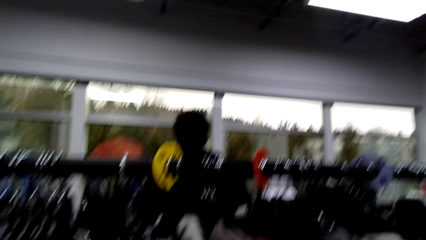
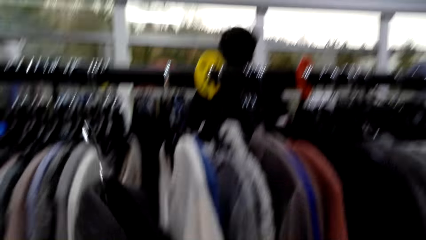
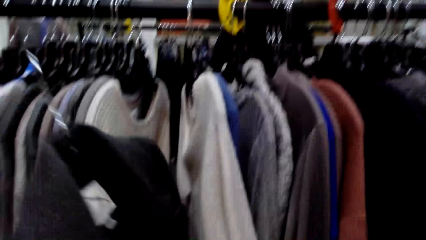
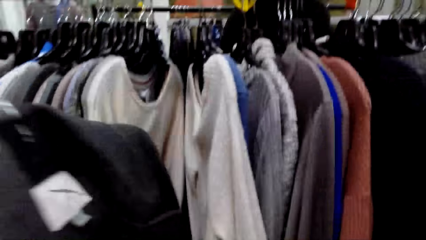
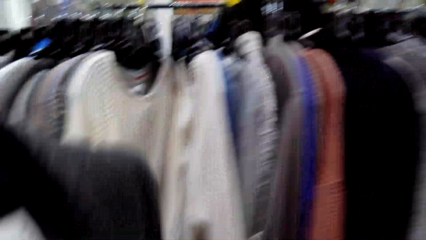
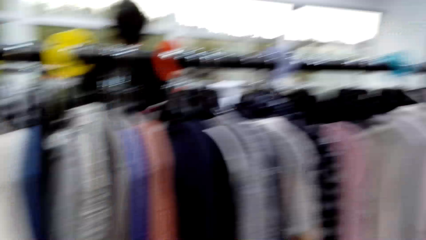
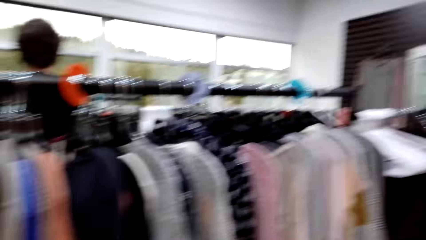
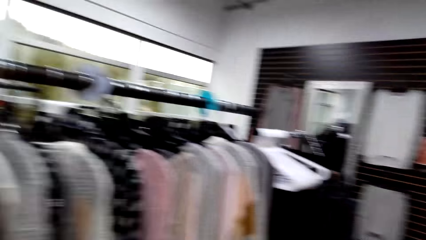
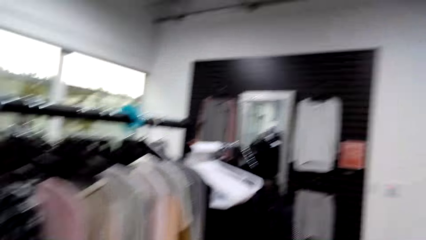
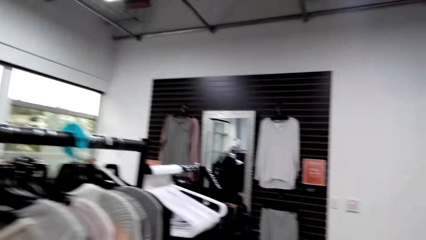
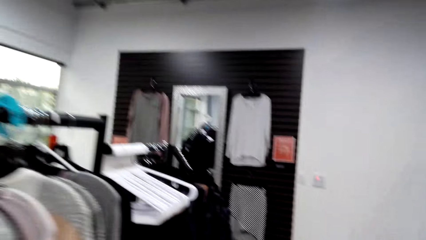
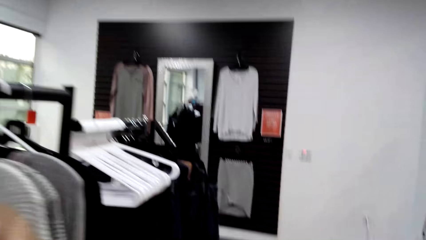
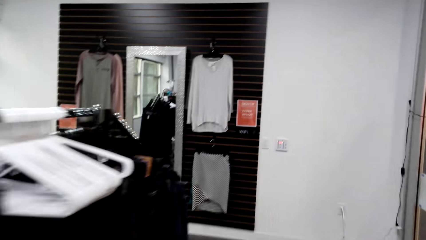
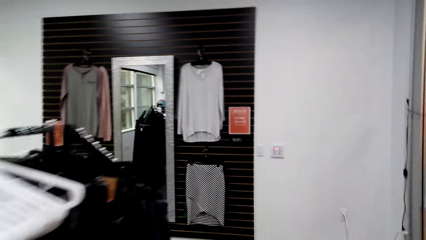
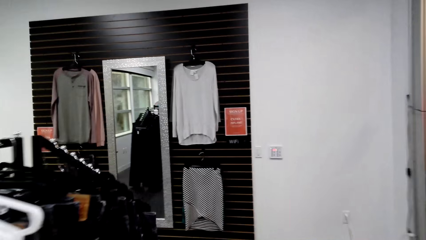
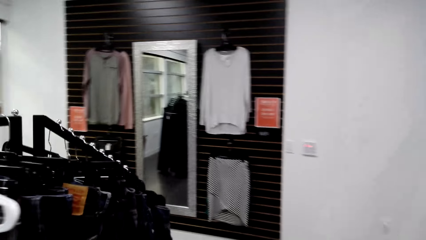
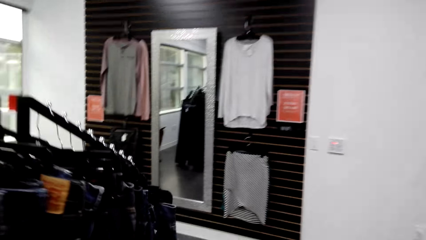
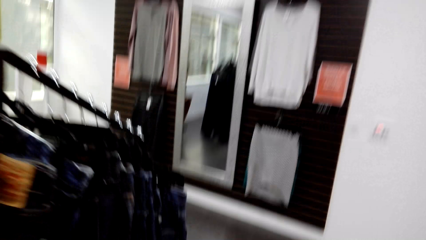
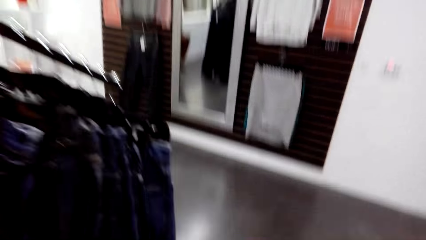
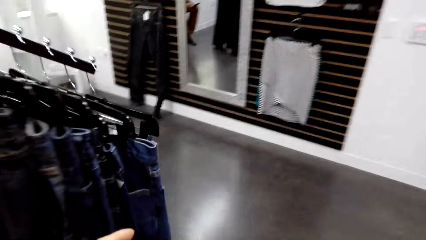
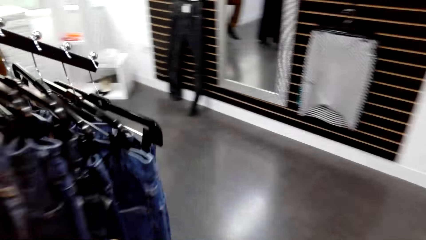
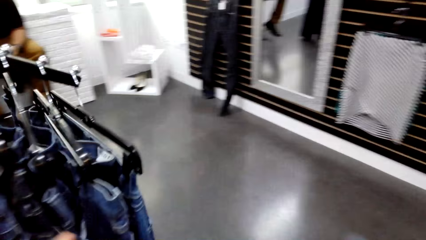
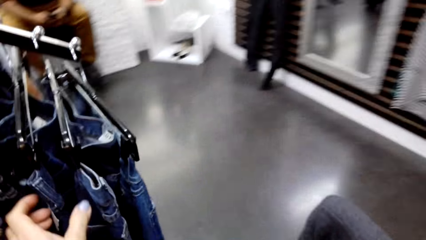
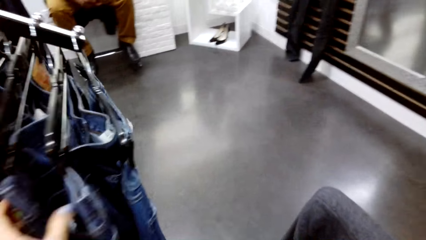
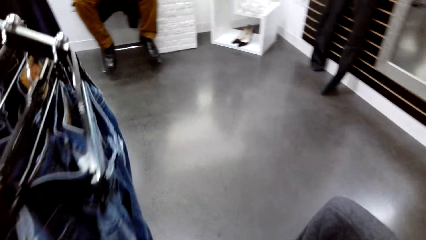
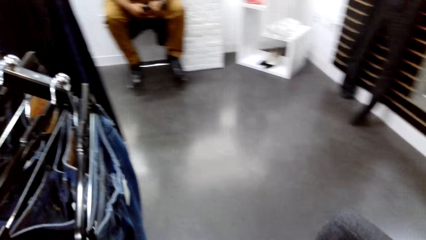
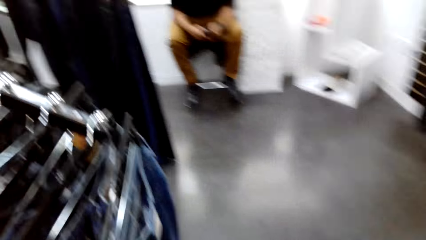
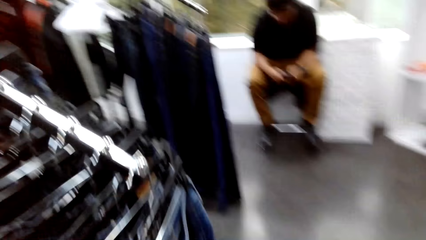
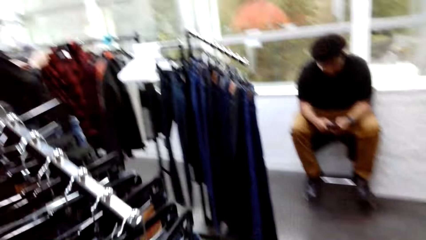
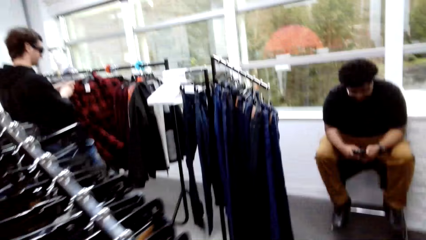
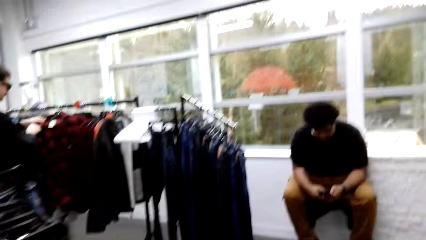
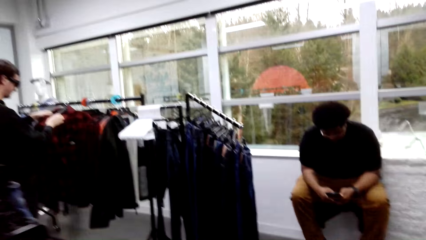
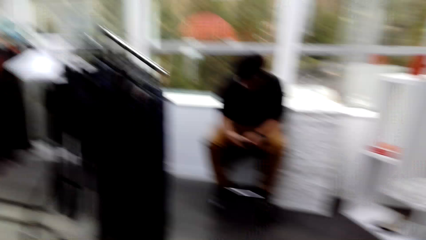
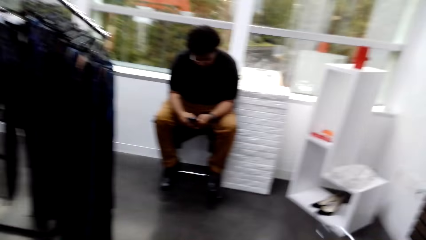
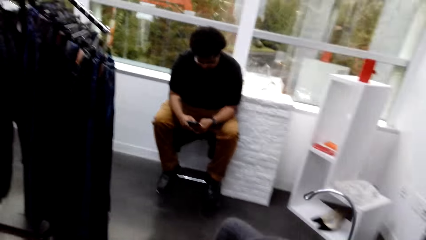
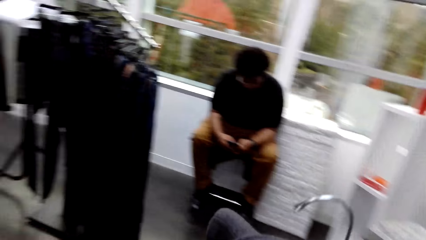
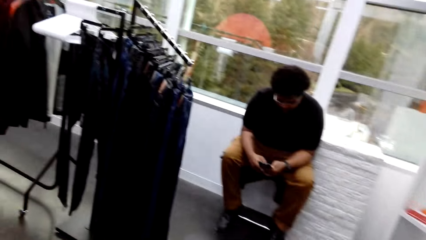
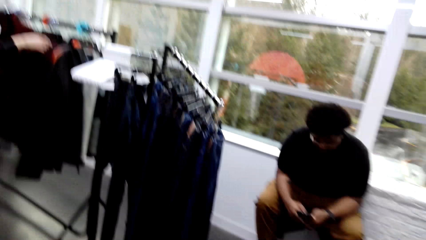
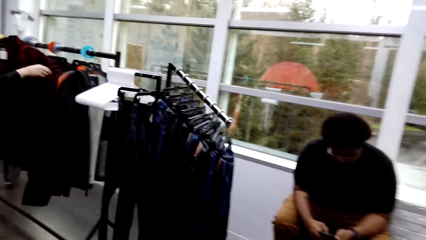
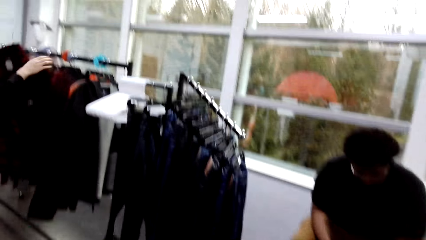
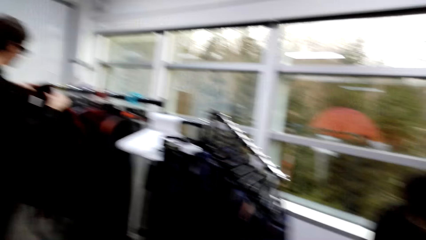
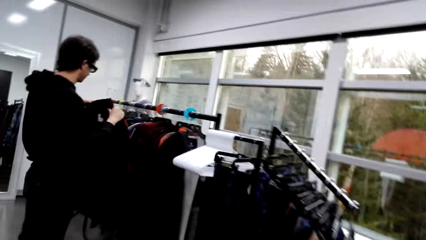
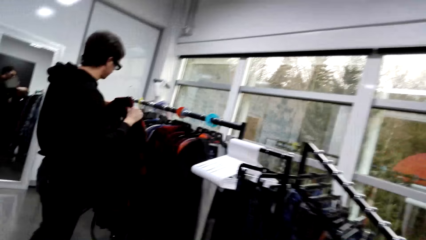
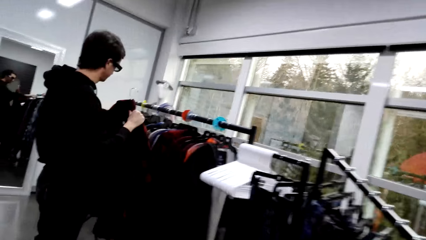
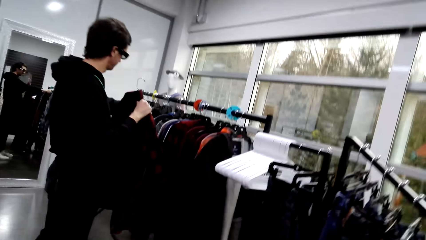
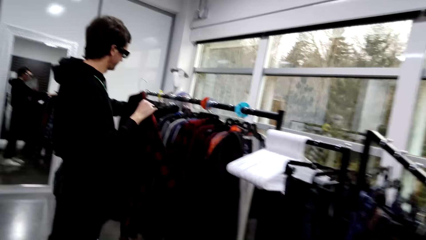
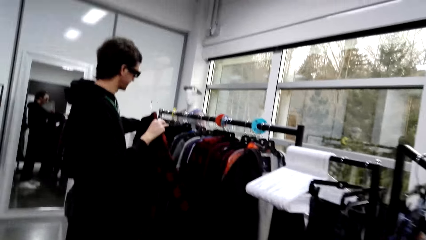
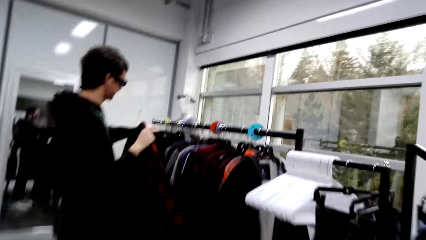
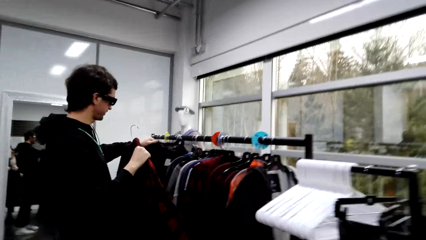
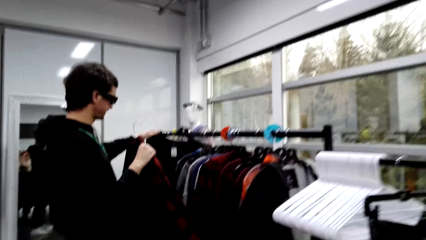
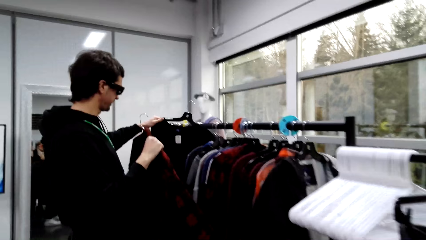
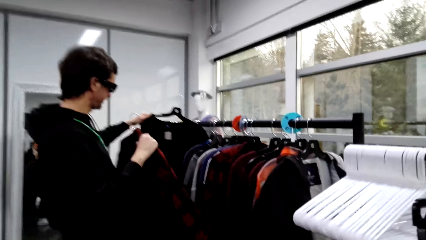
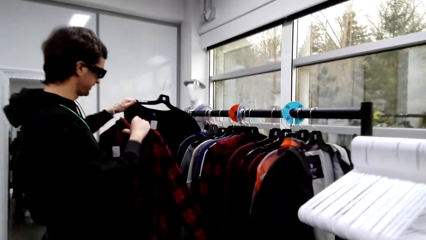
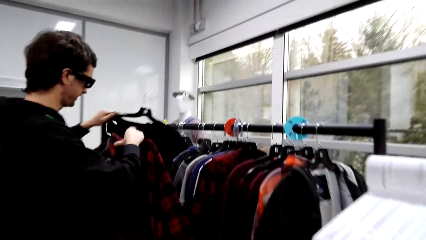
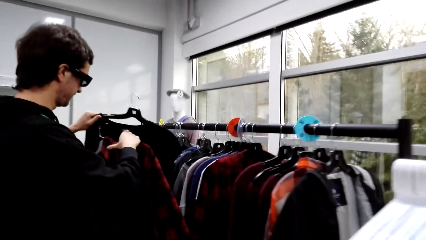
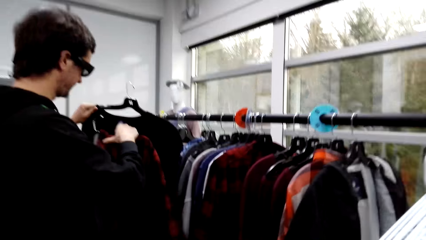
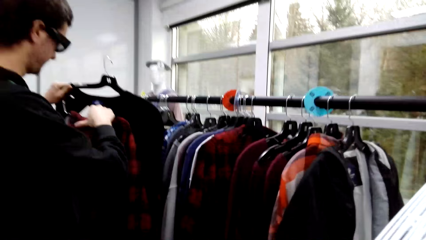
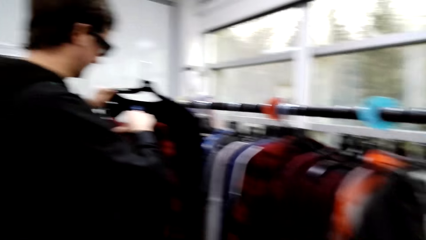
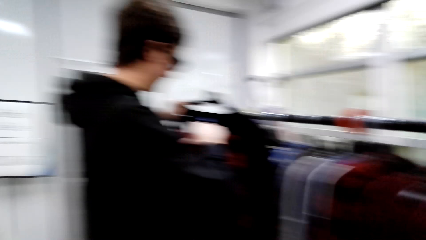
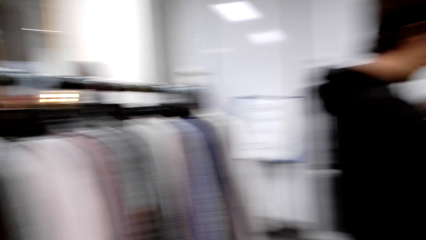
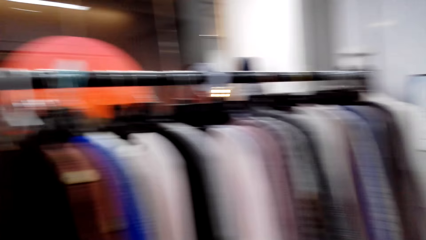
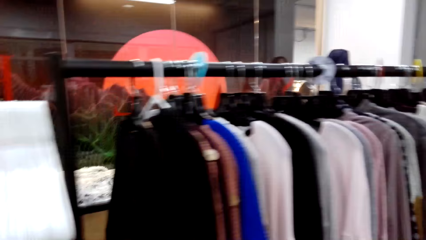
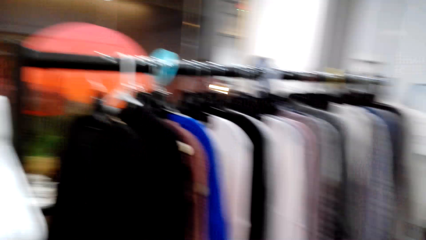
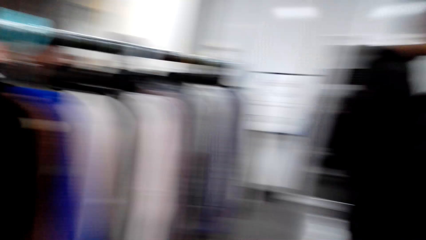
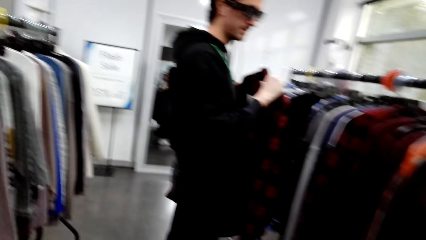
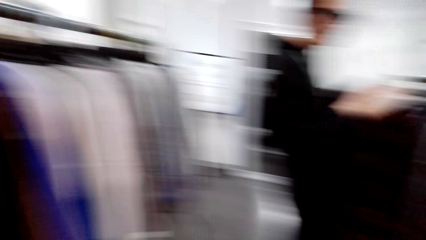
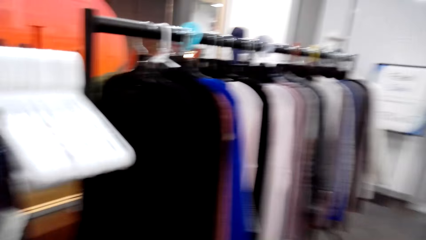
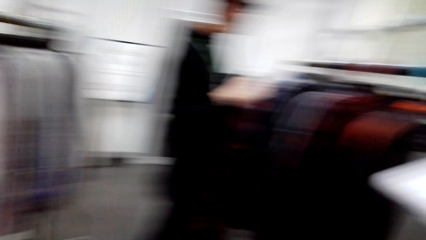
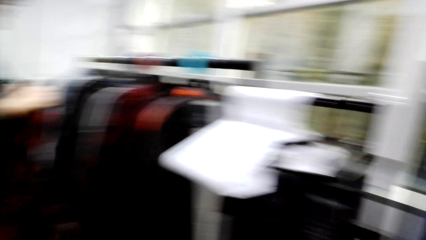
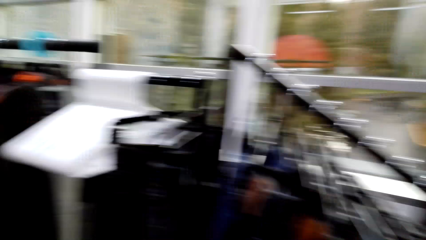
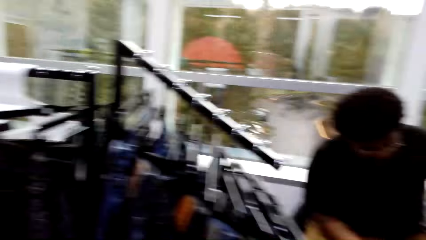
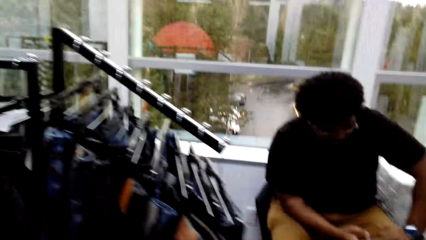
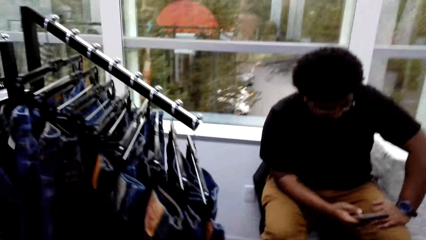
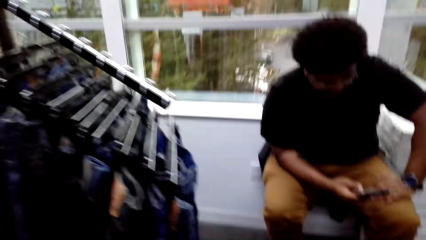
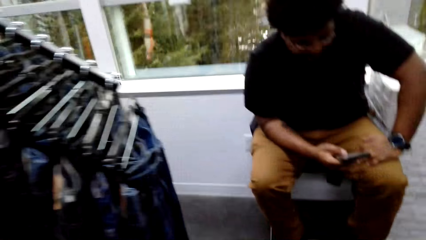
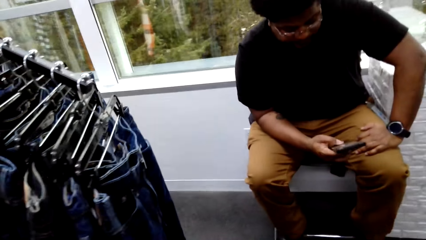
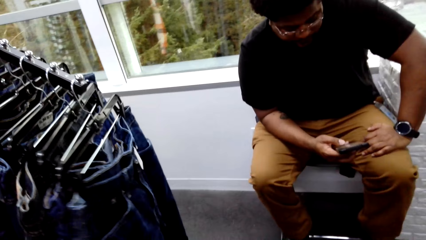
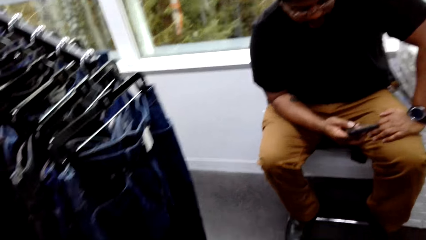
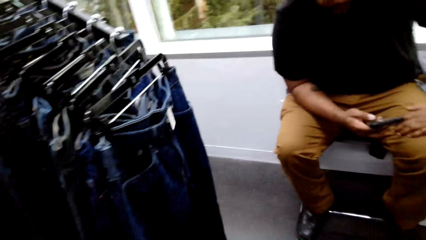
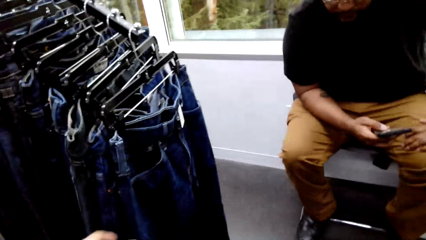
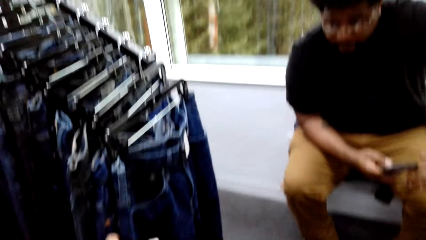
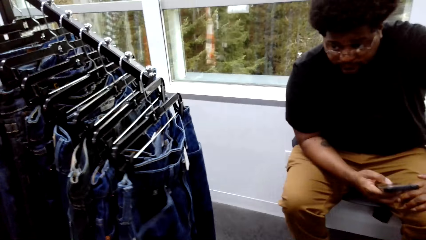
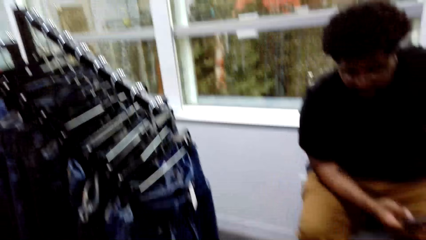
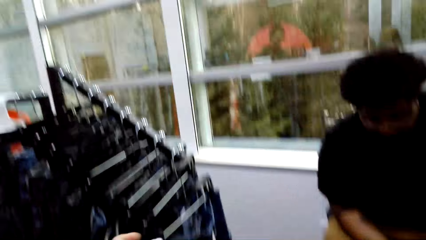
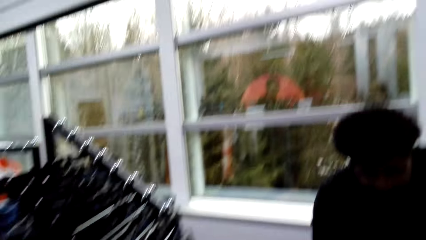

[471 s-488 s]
The camera wearer picks up a sweater from the rack. They walk around the store. They pick up pants from the rack. A man operates a phone. Another man picks up a shirt from the rack. He picks up the shirt from the rack again. He converses with the camera wearer. The camera wearer converses with the other man. They touch the pants.
